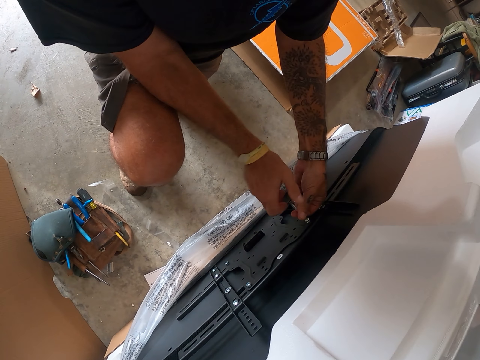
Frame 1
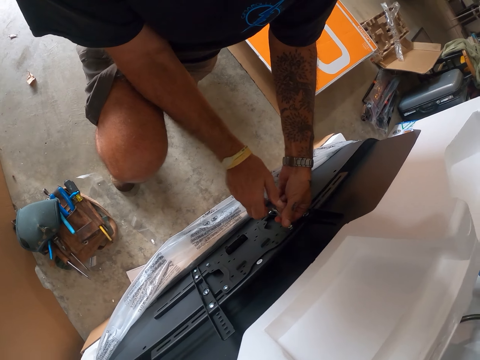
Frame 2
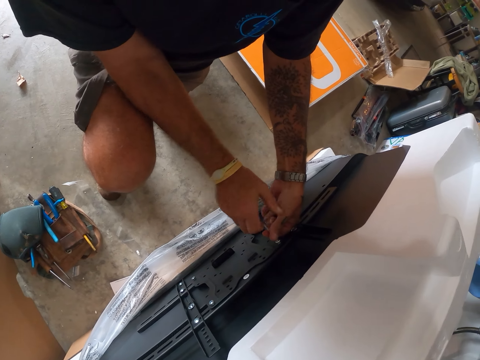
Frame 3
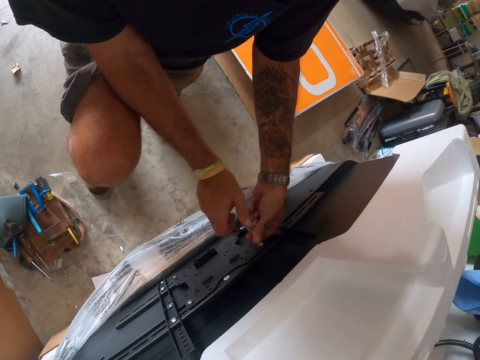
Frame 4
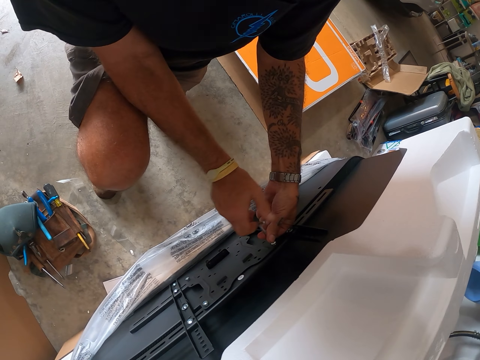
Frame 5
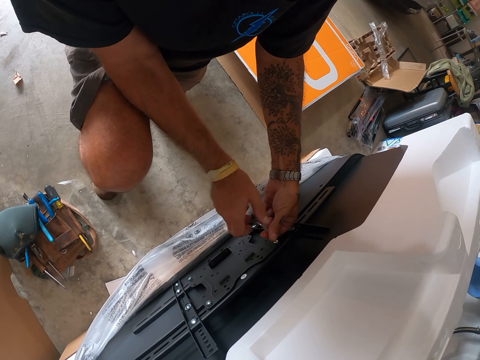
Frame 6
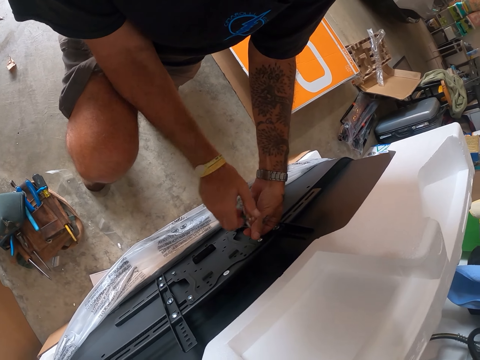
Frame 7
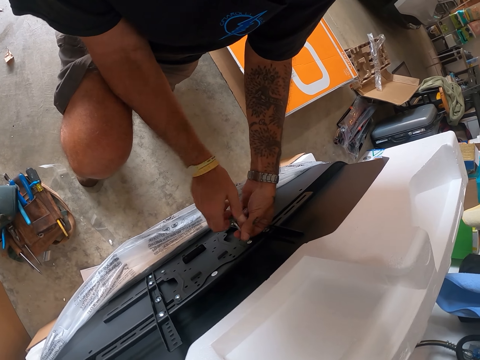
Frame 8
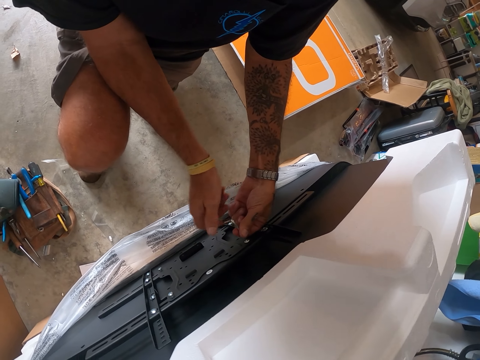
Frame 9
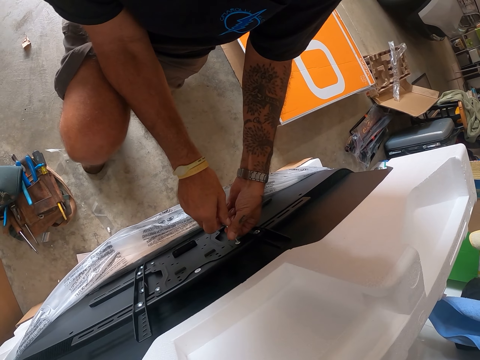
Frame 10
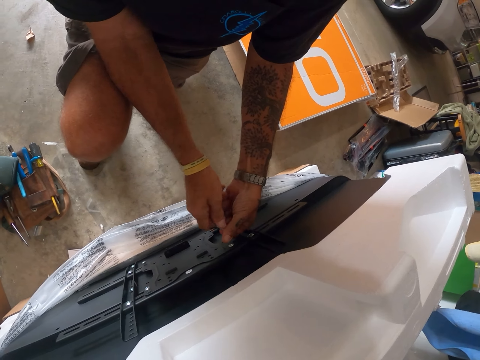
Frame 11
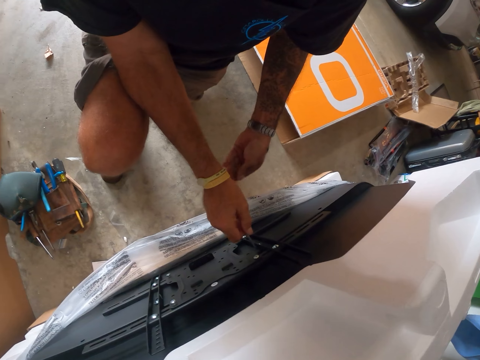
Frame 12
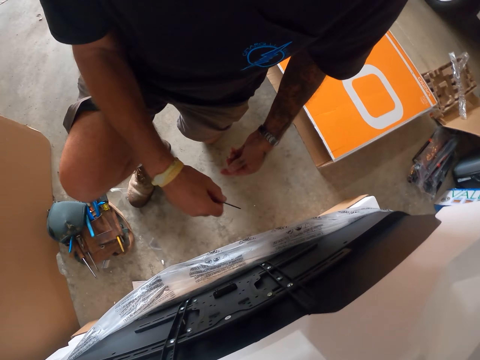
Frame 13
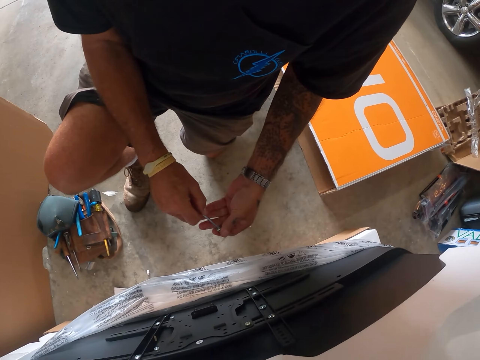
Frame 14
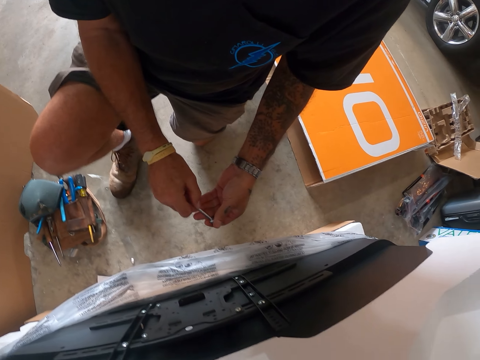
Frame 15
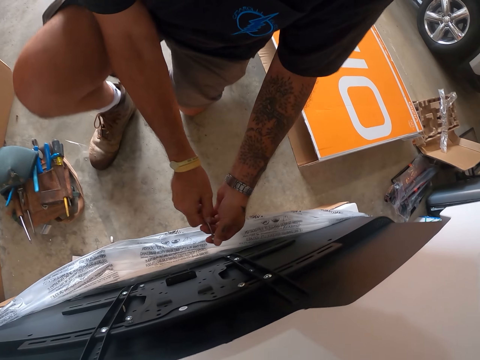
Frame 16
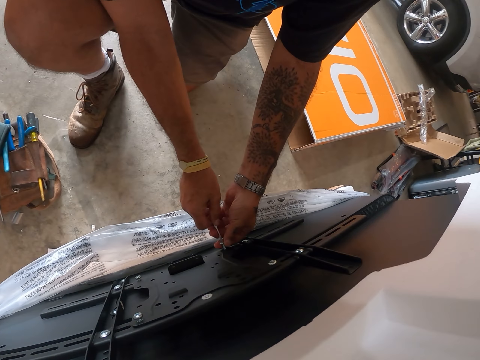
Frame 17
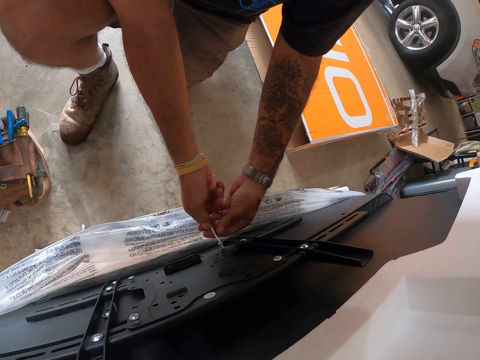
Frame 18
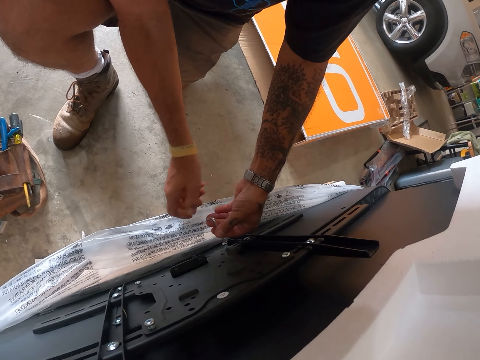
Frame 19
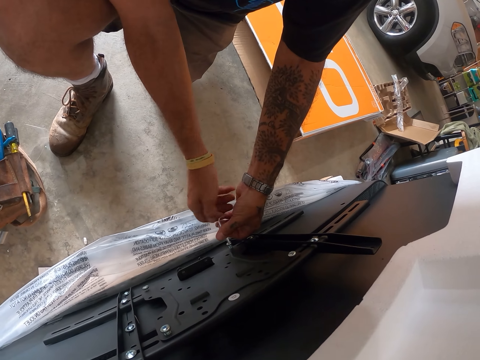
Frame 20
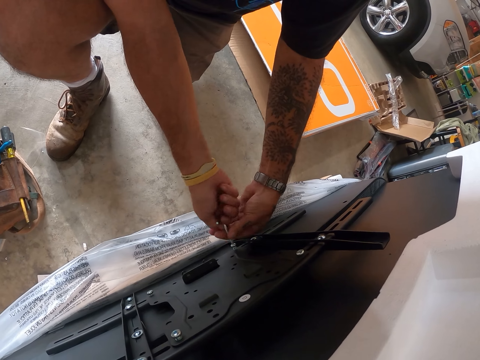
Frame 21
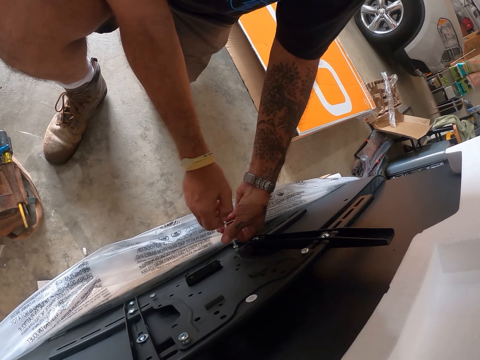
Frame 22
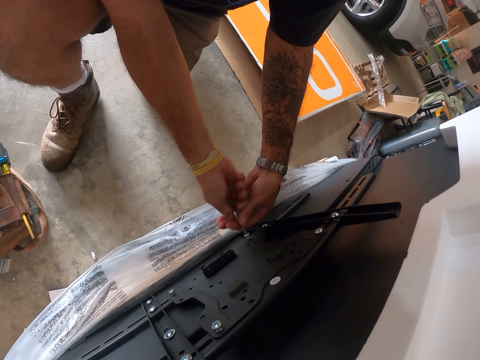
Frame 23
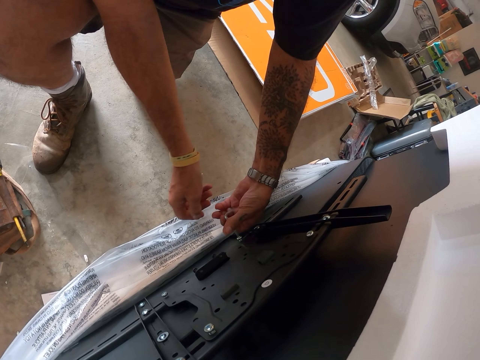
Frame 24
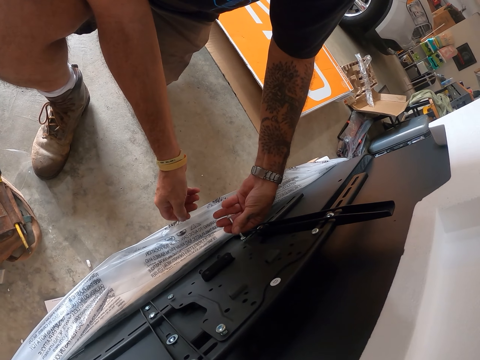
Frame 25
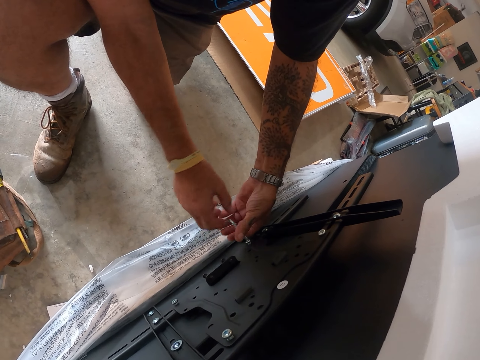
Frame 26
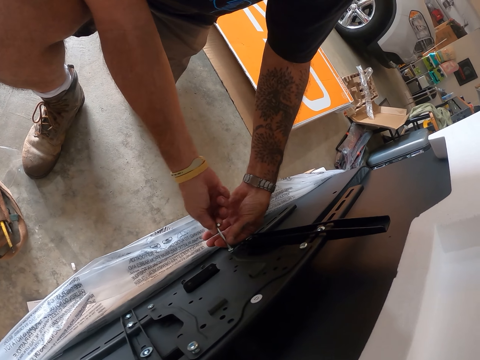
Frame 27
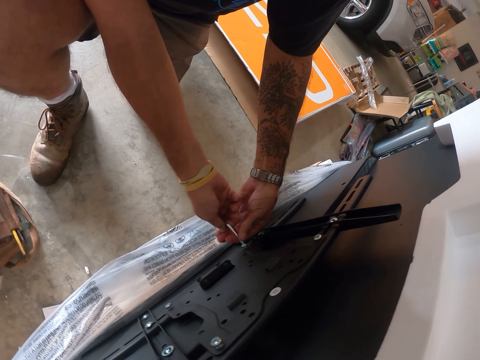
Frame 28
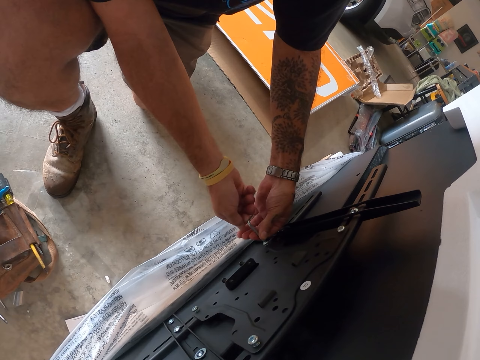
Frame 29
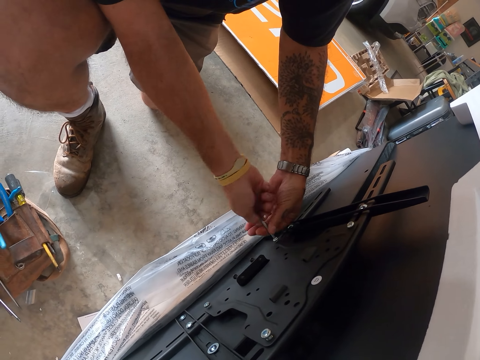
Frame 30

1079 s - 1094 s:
The camera wearer connects the screw with the offset screwdriver. They fix a washer on a bolt. They tighten the screws on the TV wall mount with the offset screwdriver. They fix the bolt on the TV.

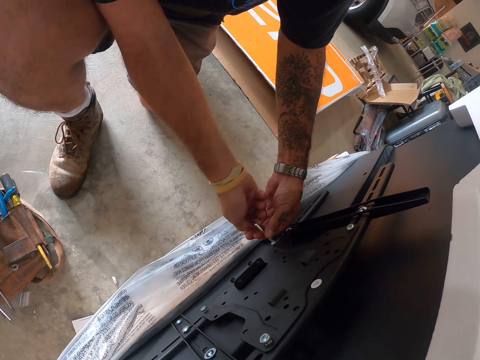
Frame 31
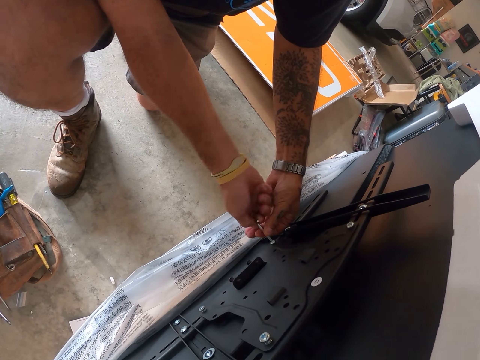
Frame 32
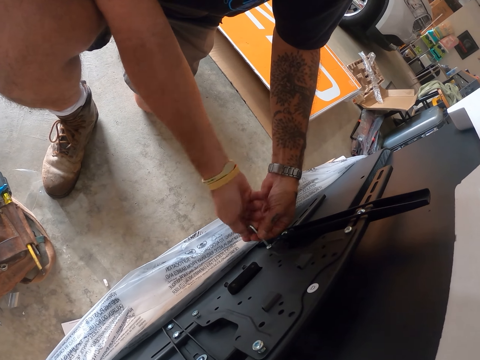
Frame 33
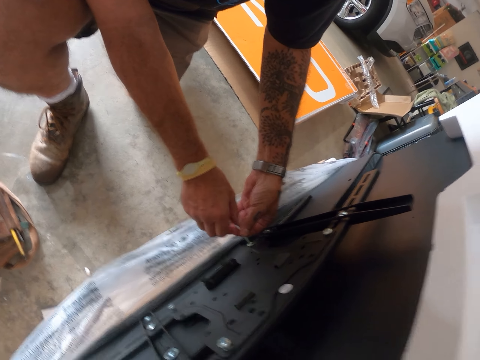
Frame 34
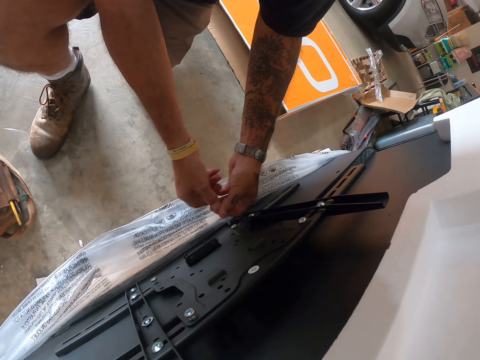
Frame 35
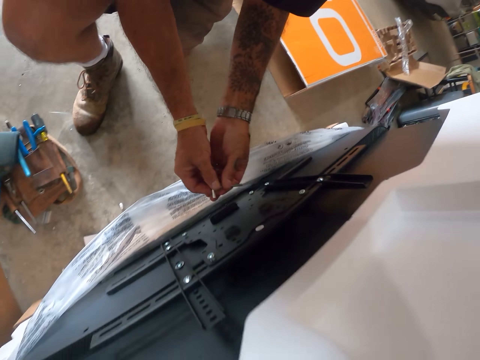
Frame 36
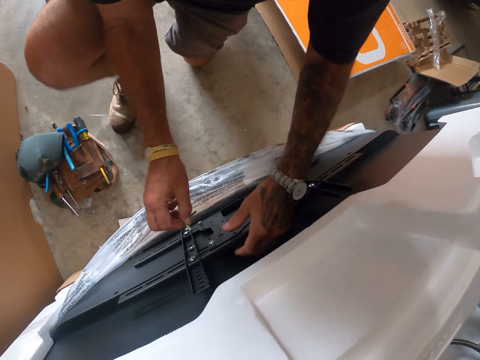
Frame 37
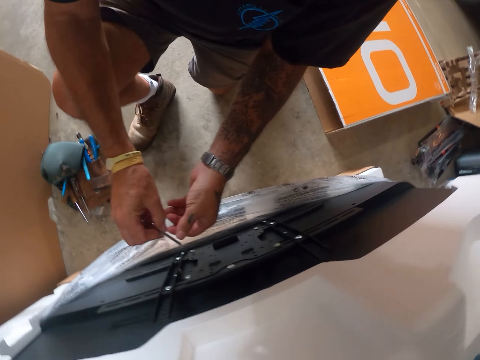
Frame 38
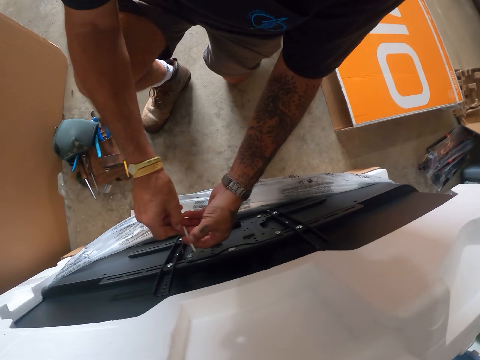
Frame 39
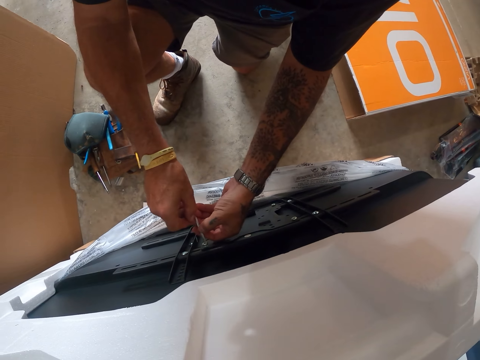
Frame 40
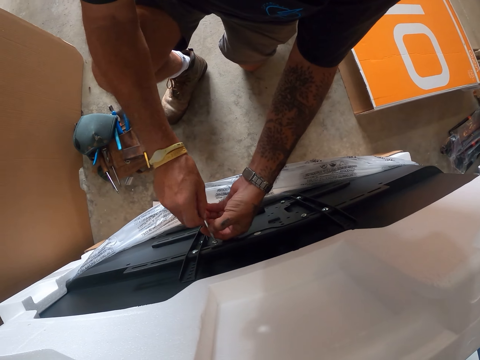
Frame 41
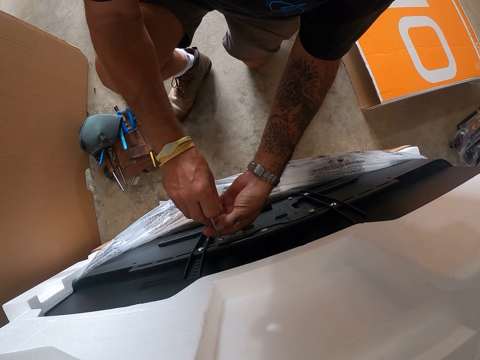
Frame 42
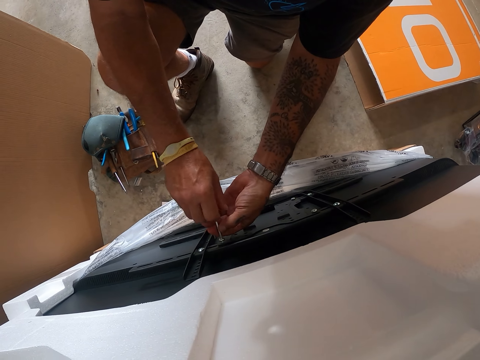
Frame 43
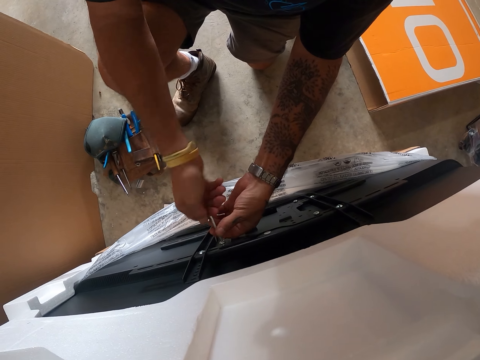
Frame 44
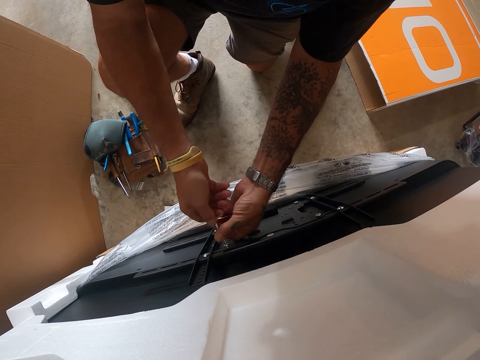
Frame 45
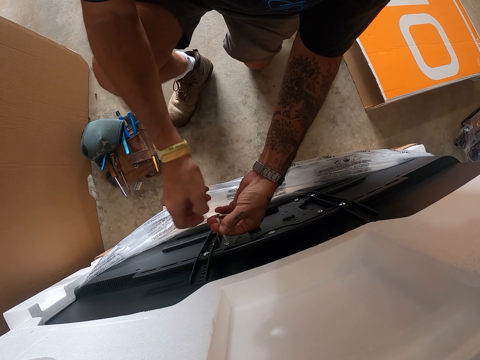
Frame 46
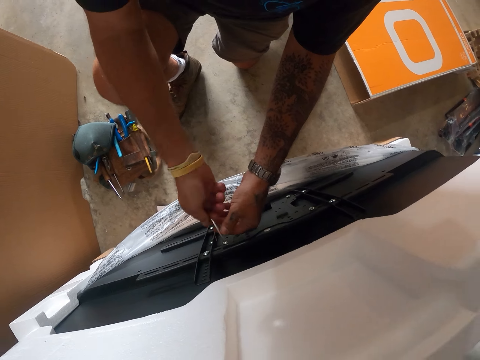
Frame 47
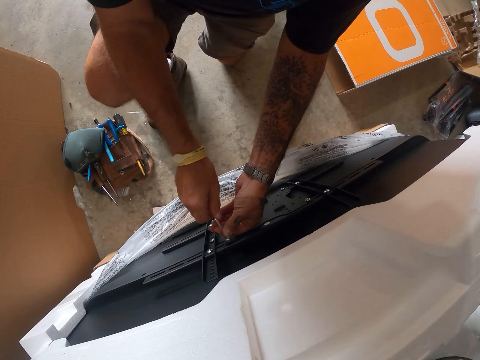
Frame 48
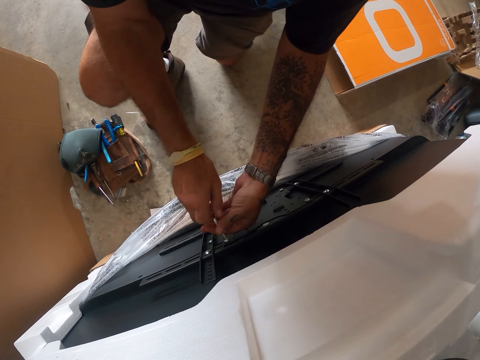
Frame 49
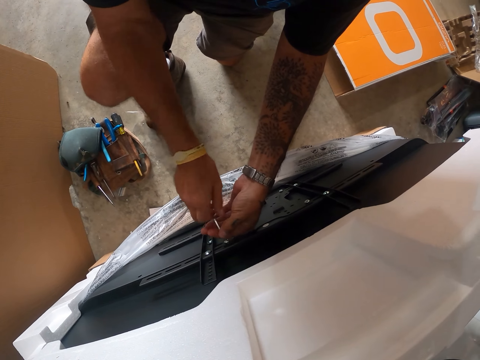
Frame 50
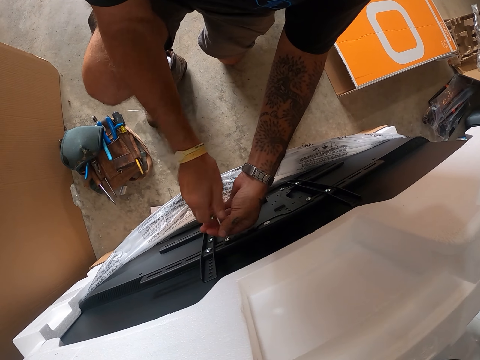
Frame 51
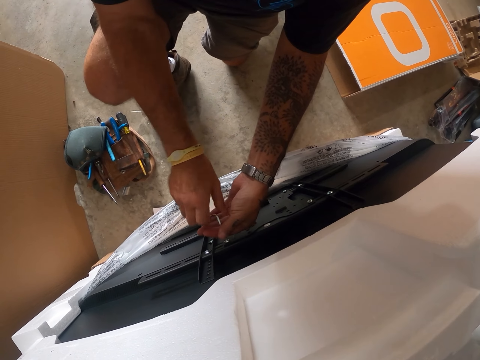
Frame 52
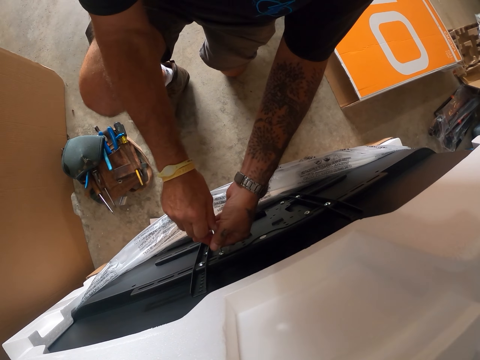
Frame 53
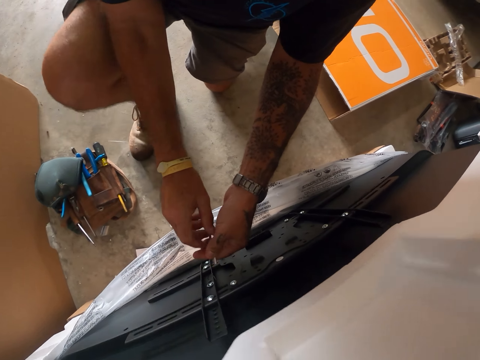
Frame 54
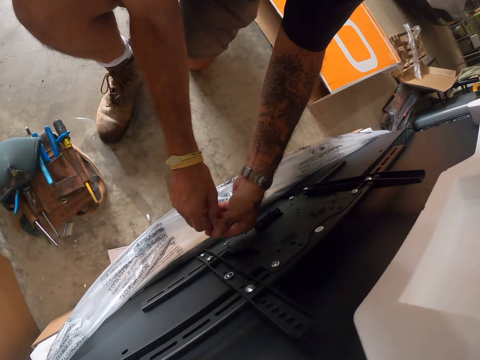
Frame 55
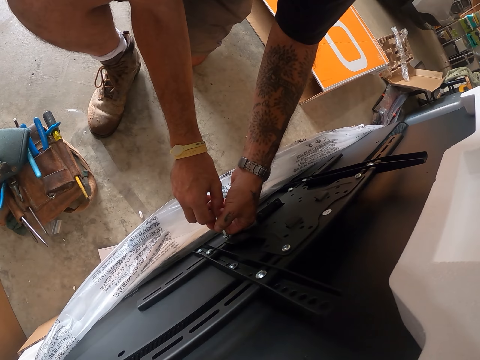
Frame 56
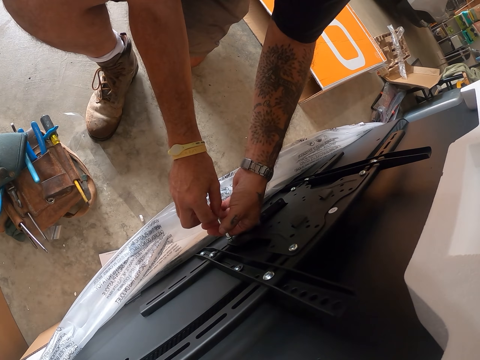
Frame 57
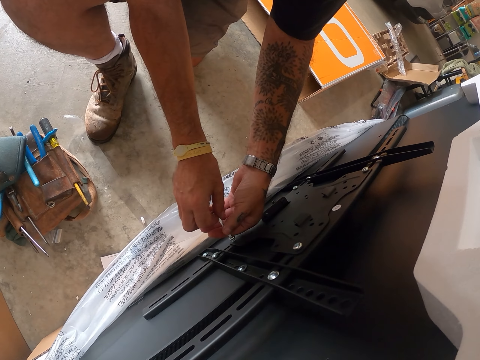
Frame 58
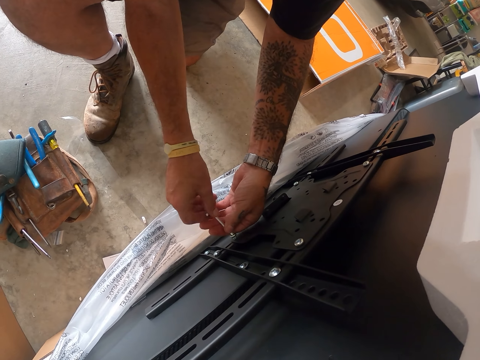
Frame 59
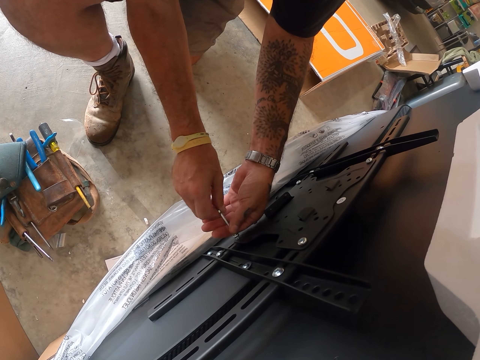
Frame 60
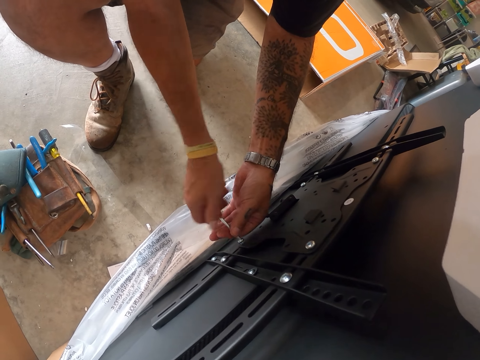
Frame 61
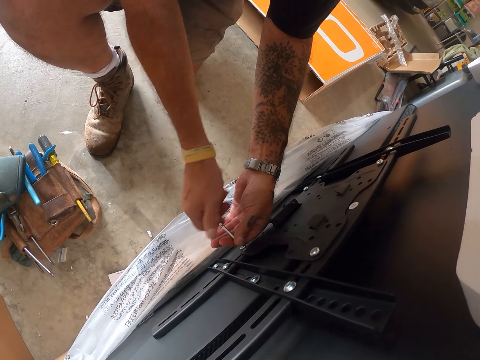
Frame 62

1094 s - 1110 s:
The camera wearer tightens another nut. They tighten another nut again.
